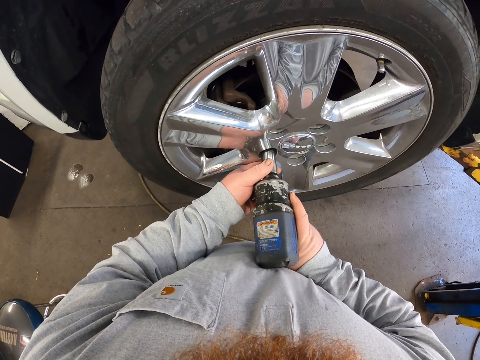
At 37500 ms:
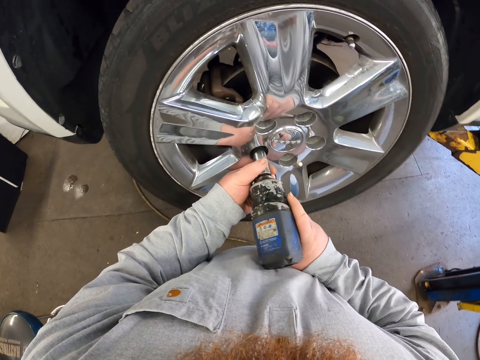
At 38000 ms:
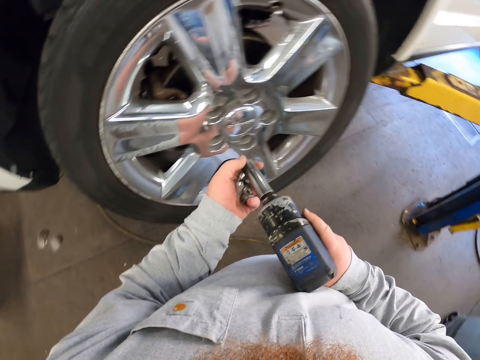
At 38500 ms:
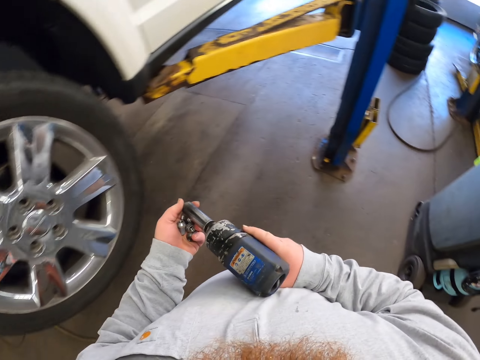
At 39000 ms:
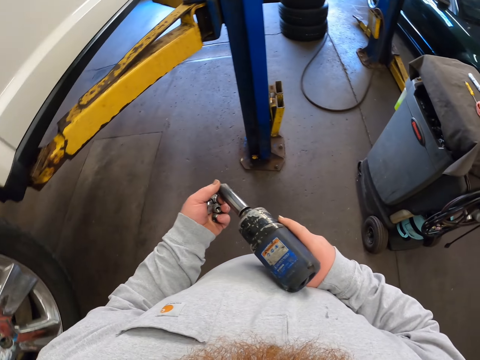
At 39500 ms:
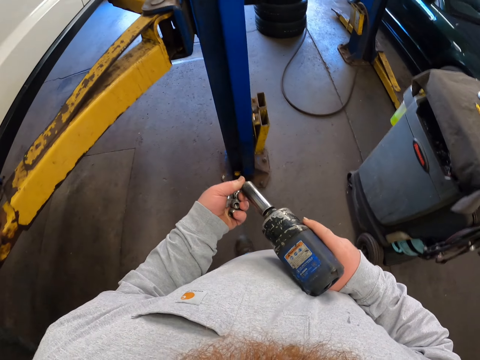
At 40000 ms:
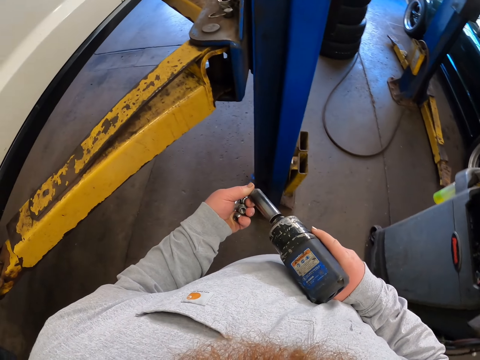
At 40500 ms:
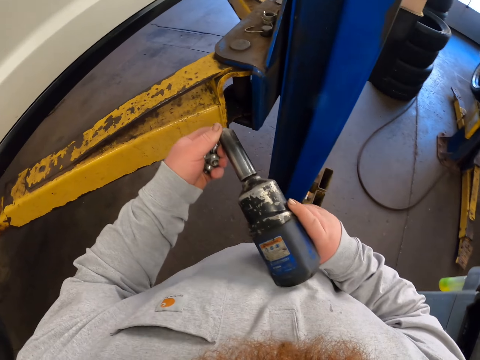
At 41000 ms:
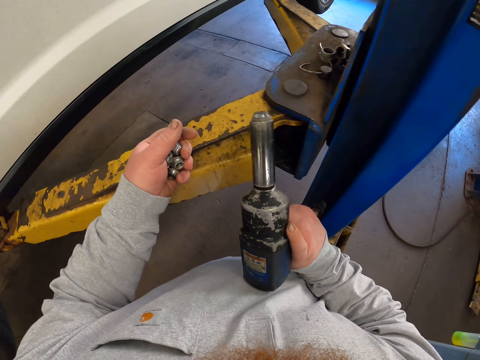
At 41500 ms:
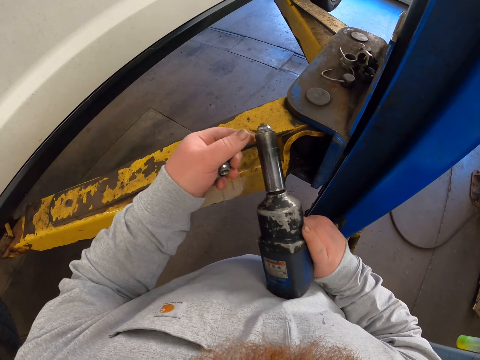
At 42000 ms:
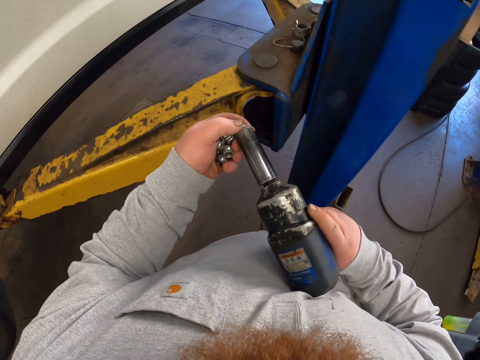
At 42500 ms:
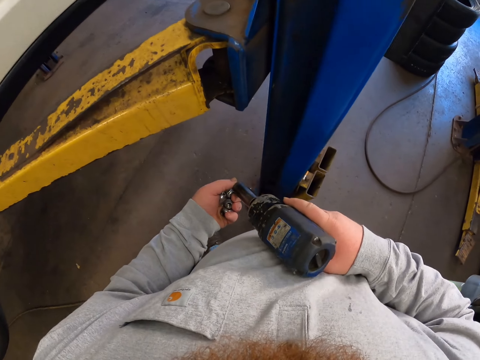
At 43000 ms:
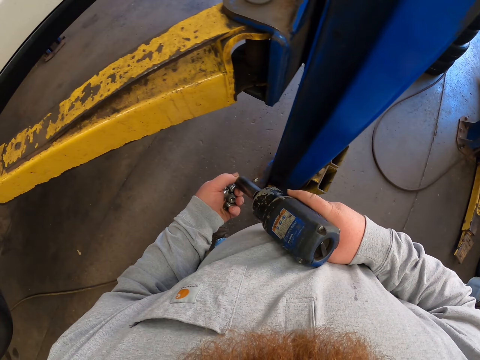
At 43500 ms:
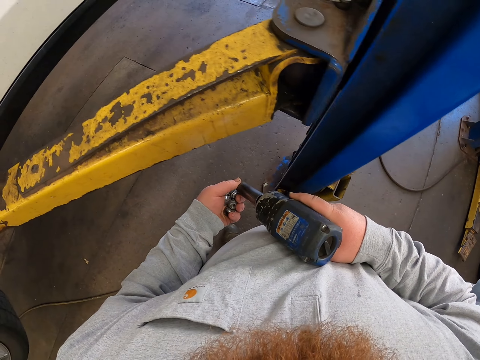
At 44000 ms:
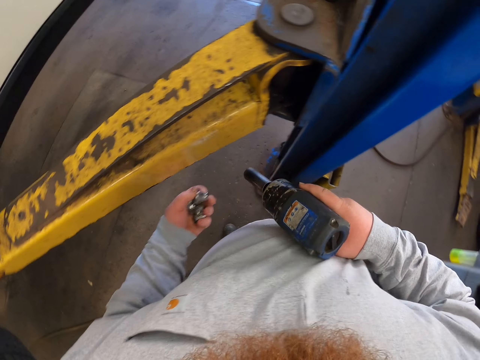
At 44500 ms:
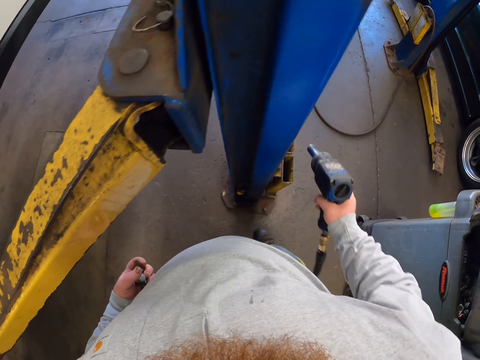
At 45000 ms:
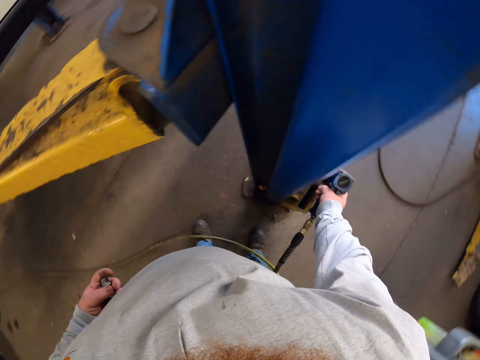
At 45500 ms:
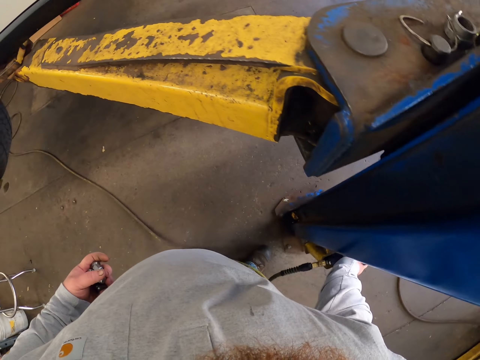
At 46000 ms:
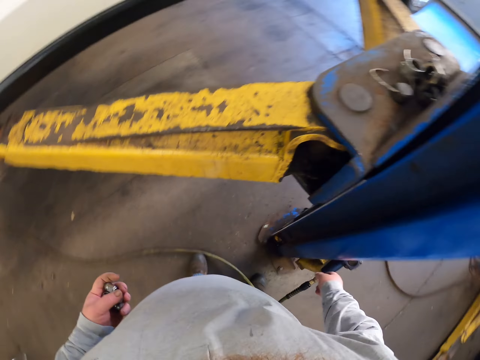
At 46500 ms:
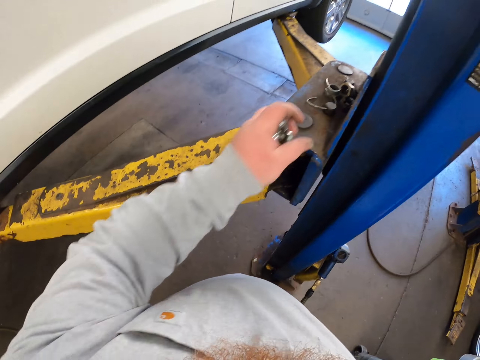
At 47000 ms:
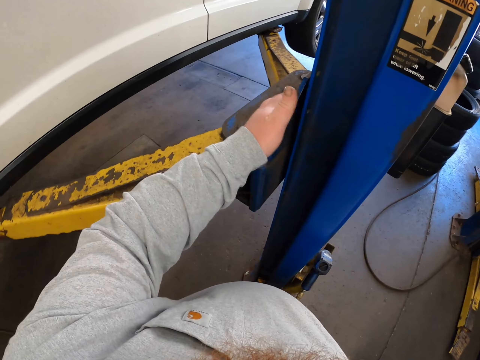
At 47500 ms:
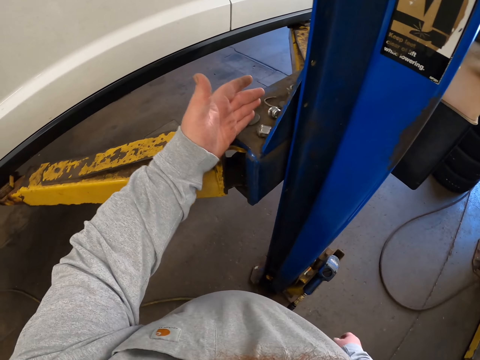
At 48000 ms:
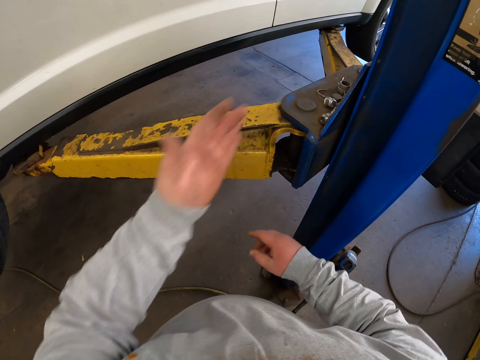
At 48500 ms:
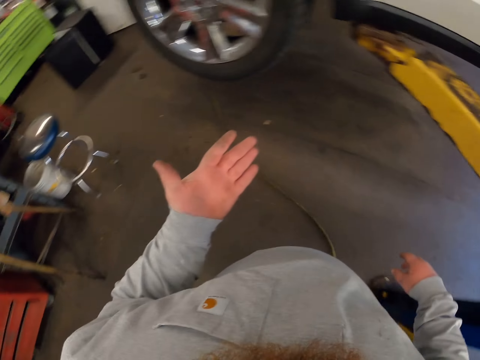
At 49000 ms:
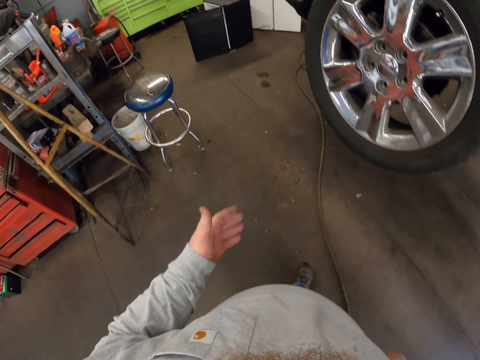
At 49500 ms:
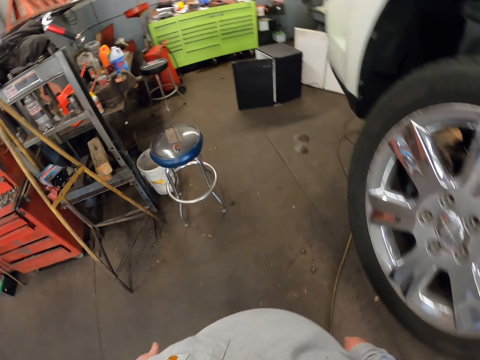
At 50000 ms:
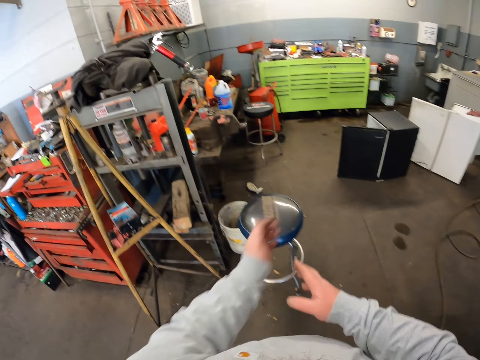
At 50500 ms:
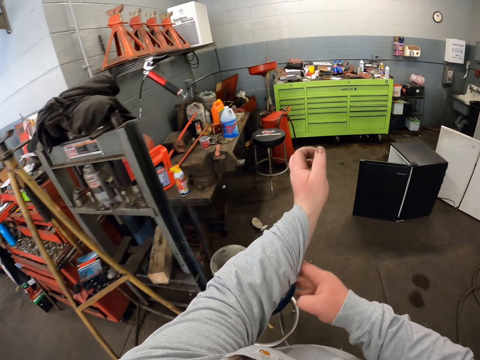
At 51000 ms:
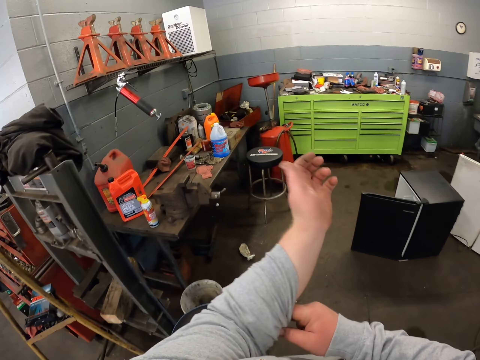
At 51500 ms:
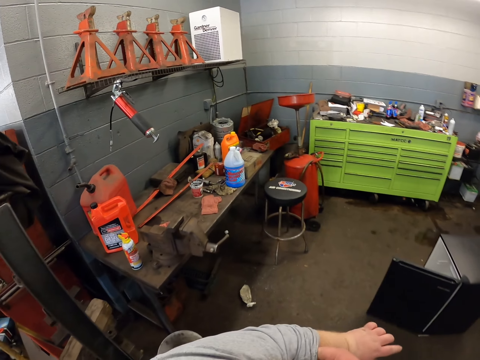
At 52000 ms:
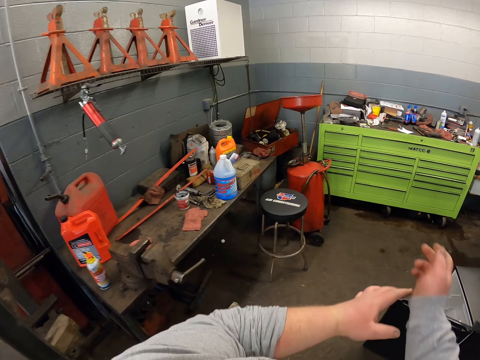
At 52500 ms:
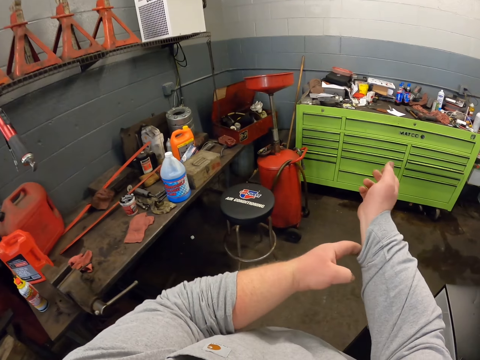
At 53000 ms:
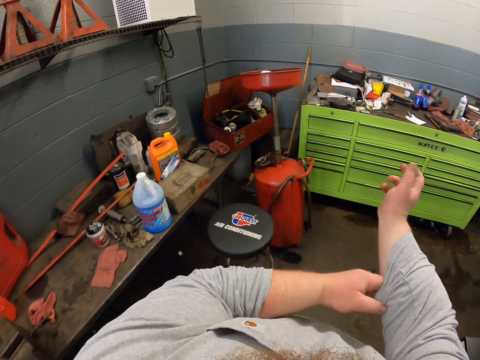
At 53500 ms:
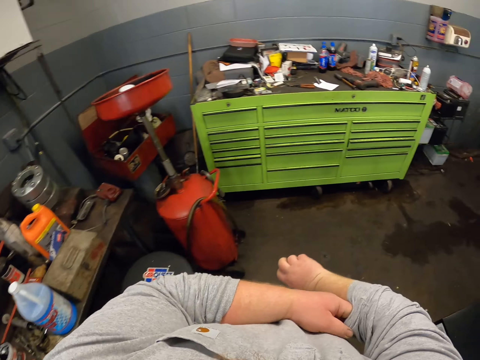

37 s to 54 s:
The camera wearer moves around. He hits the t handle insert tool on the steel. He removes the nut from the nut driver. He touches the t handle insert tool. He puts the t handle insert tool on the steel. He puts the bolts on top of the steel. He moves towards the tire. He walks towards the toolbox. He folds his sleeves. He pulls his shirt.

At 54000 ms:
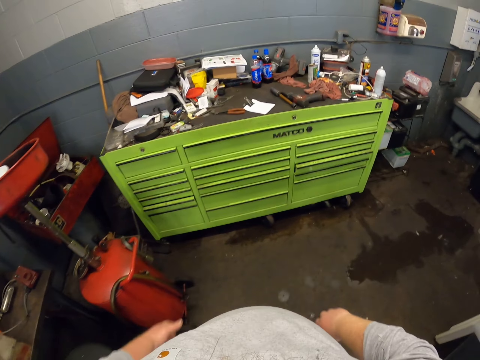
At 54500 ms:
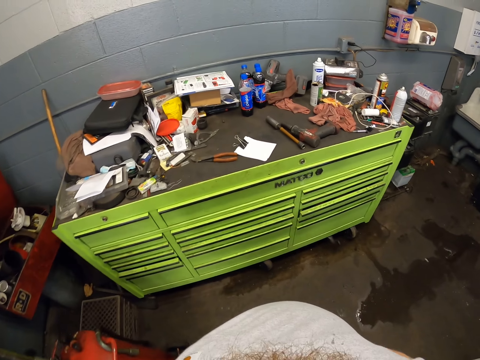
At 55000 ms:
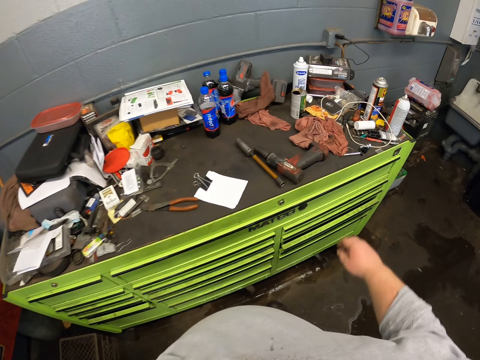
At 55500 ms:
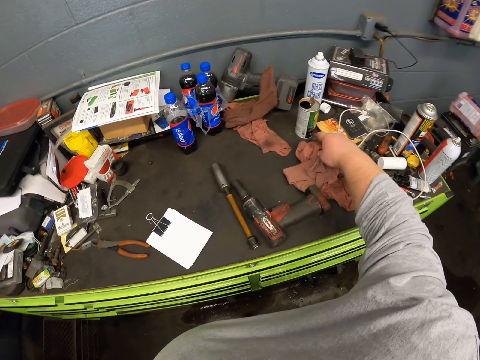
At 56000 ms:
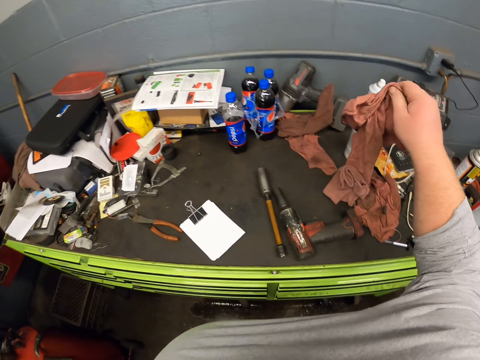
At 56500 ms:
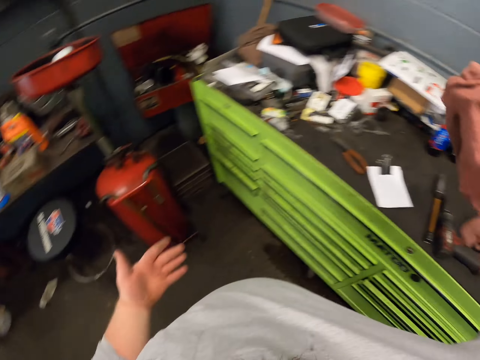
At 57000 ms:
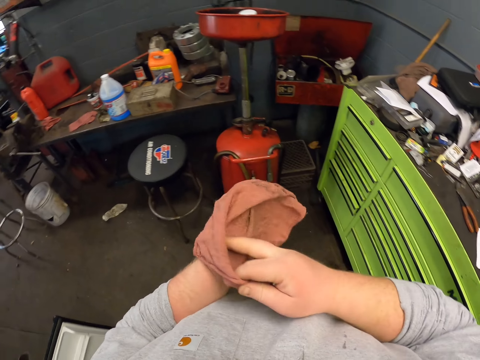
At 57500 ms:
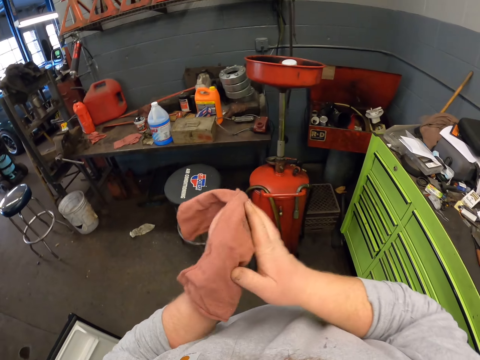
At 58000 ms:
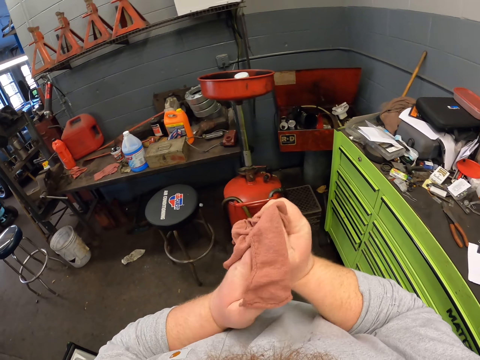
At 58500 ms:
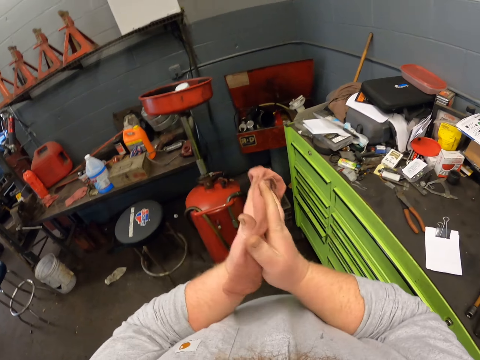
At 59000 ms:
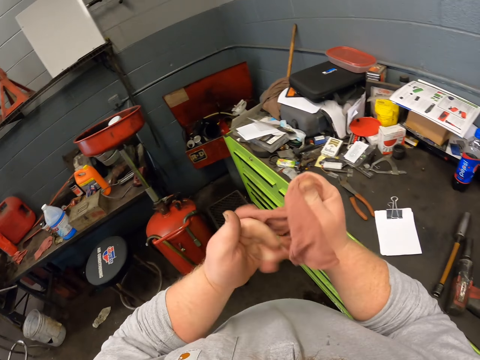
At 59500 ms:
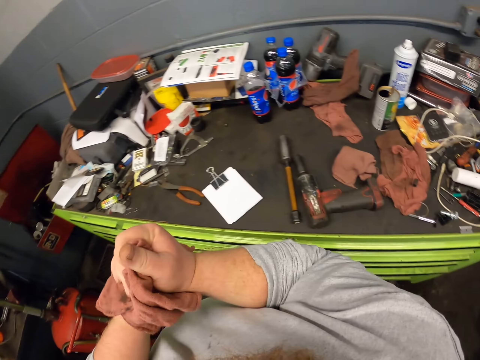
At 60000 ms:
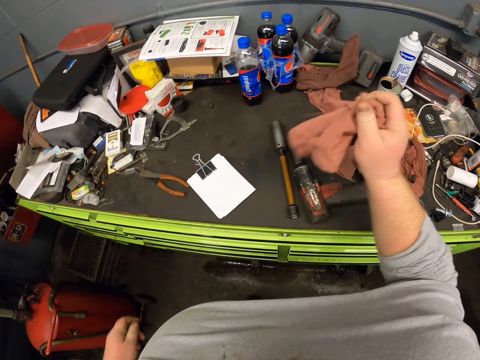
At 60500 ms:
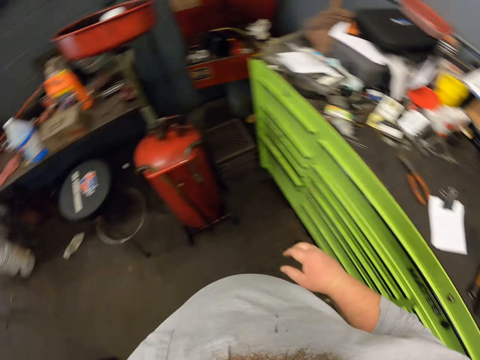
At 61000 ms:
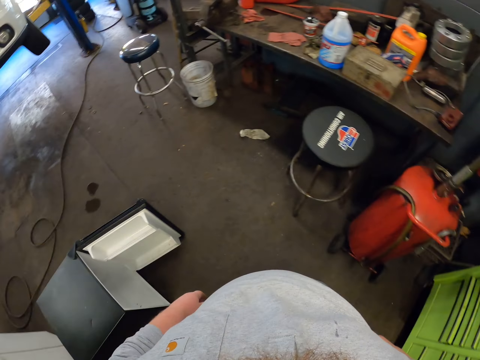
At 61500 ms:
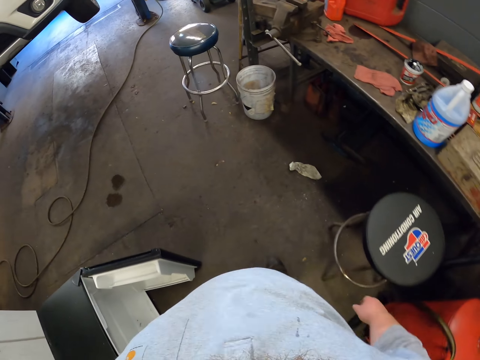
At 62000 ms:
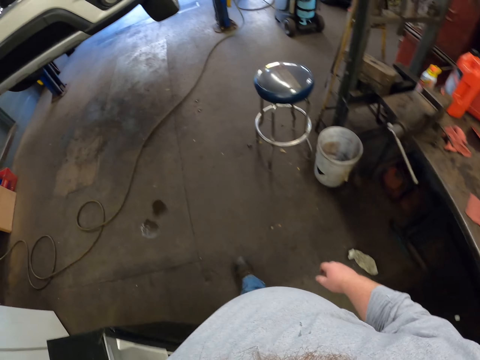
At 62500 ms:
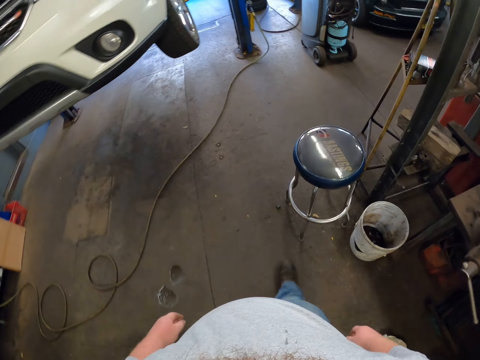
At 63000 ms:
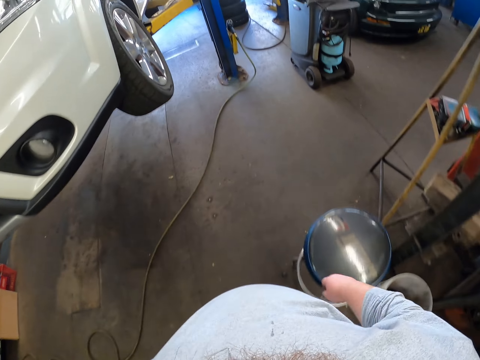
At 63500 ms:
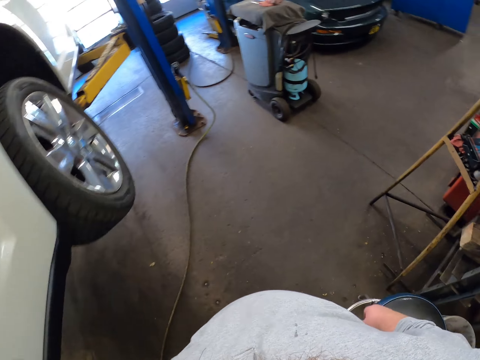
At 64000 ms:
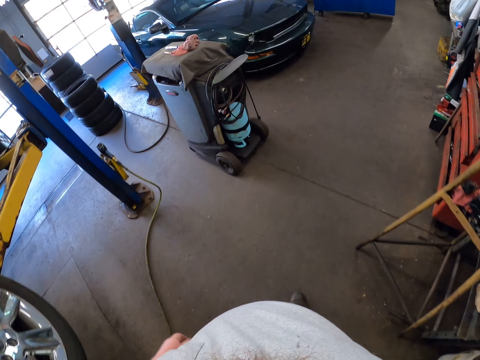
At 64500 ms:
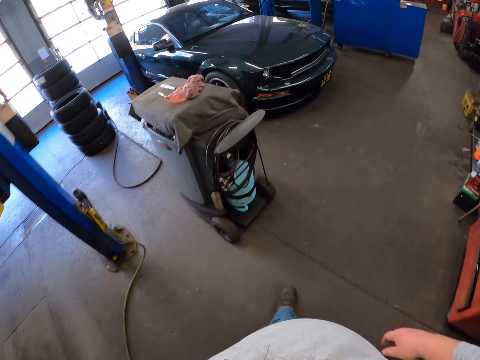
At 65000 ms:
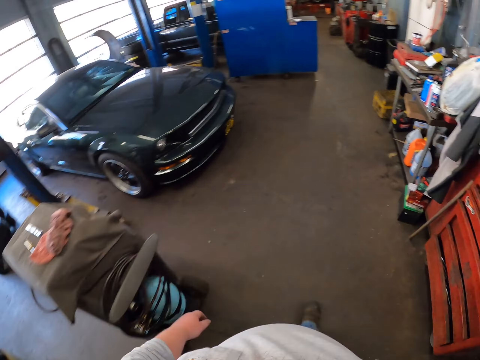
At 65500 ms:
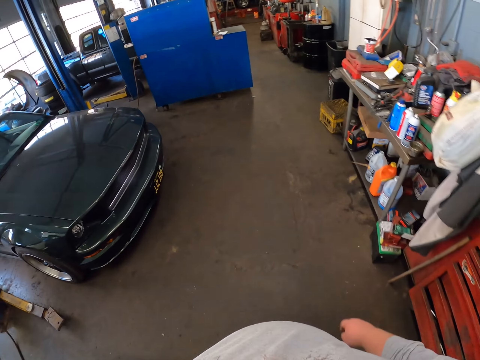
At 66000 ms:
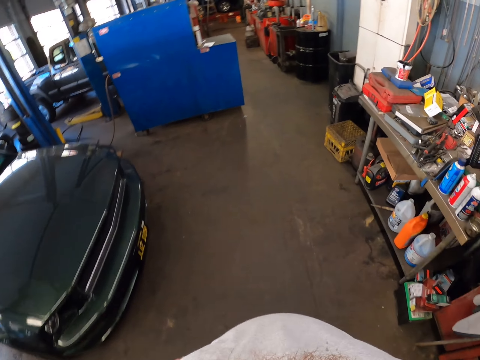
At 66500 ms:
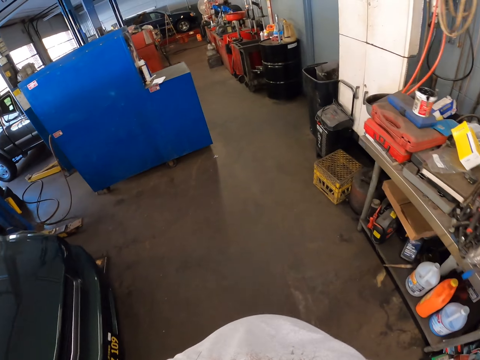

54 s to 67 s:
The camera wearer picks up the cloth on top of the cupboard. He wipes his hands with the cloth. He puts the cloth on top of the cupboard. He moves towards the car. He walks to the other side.
